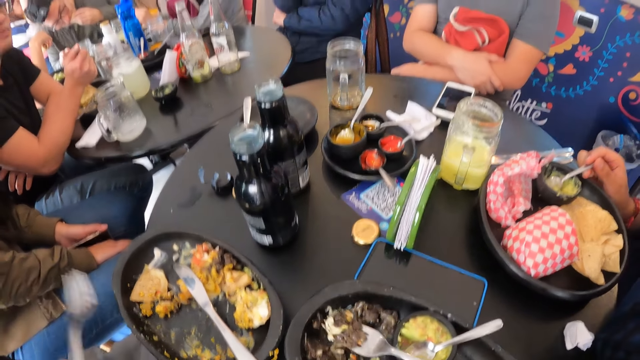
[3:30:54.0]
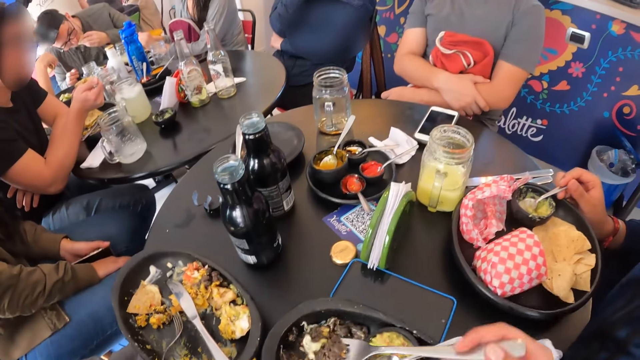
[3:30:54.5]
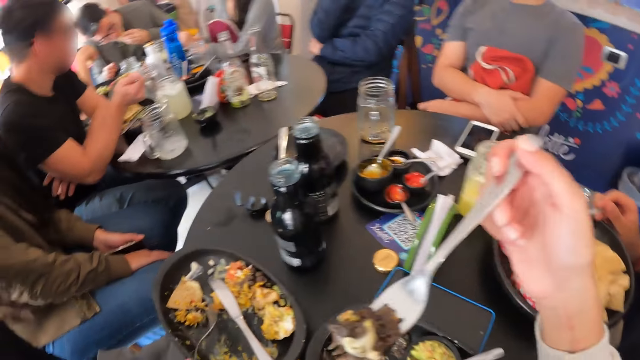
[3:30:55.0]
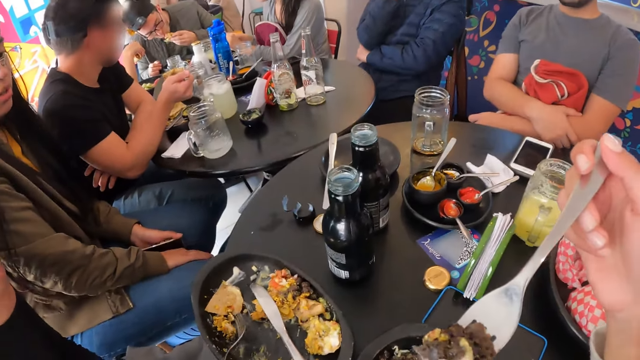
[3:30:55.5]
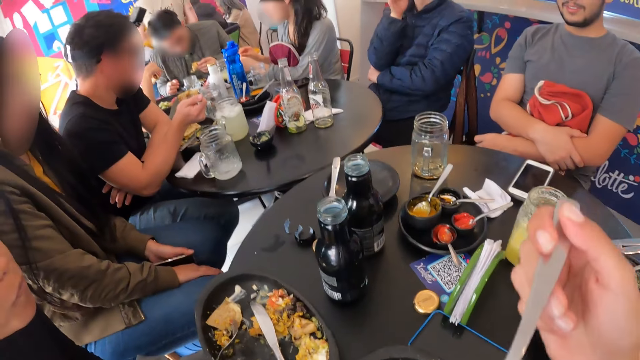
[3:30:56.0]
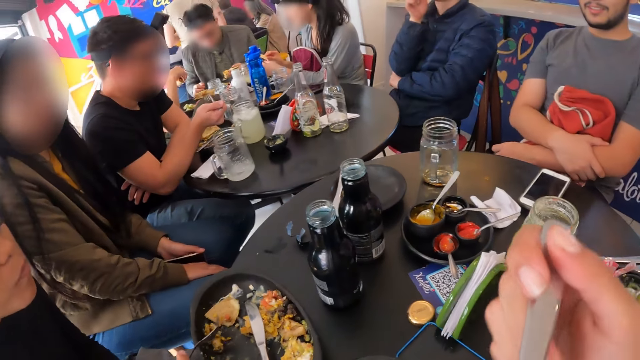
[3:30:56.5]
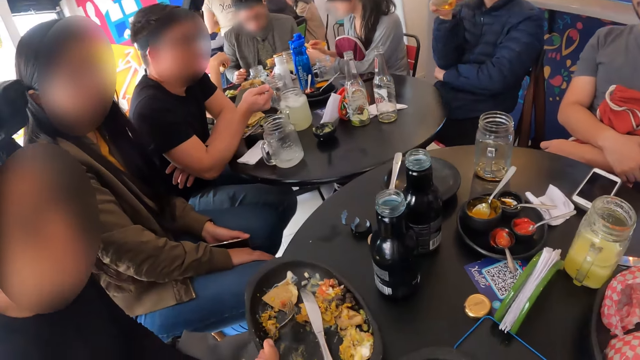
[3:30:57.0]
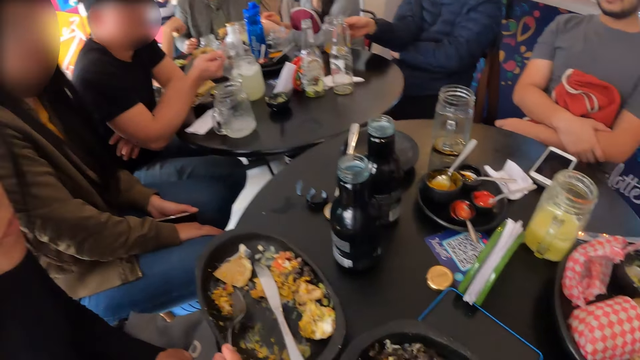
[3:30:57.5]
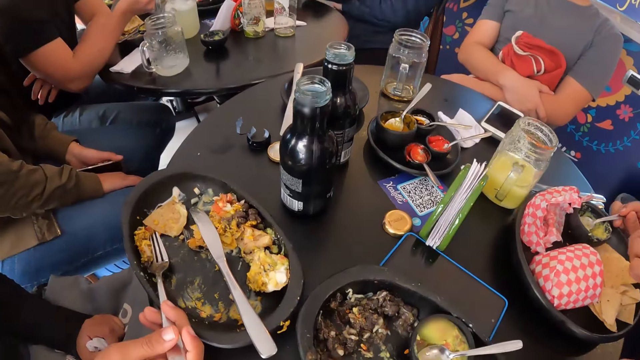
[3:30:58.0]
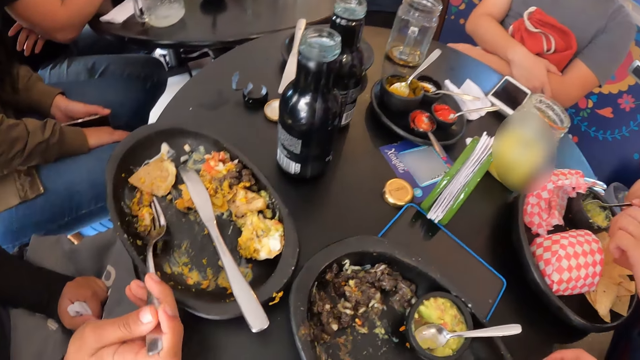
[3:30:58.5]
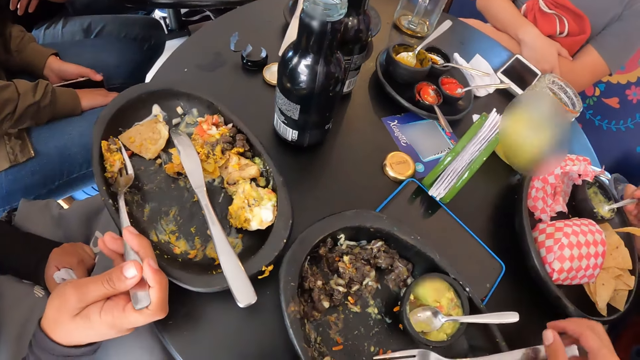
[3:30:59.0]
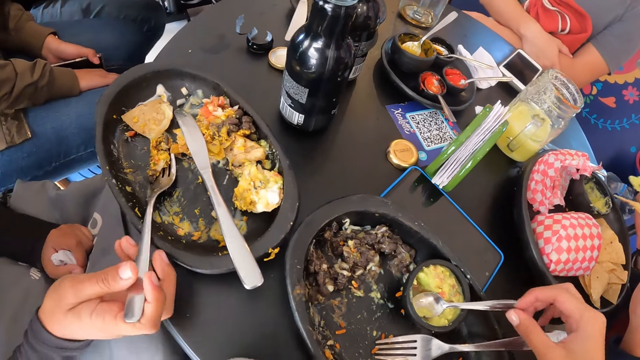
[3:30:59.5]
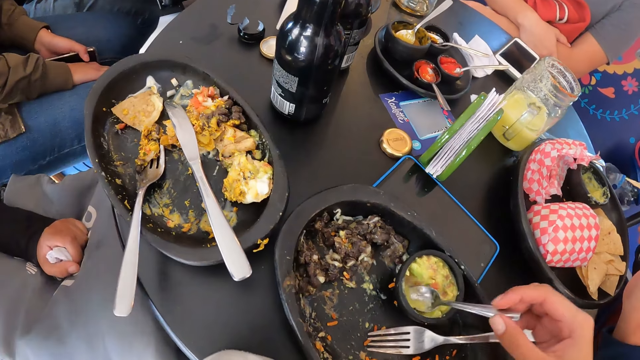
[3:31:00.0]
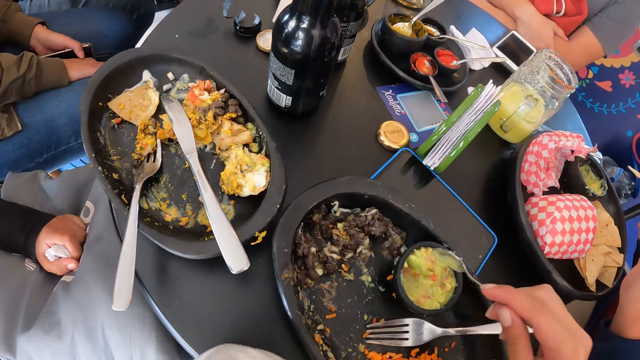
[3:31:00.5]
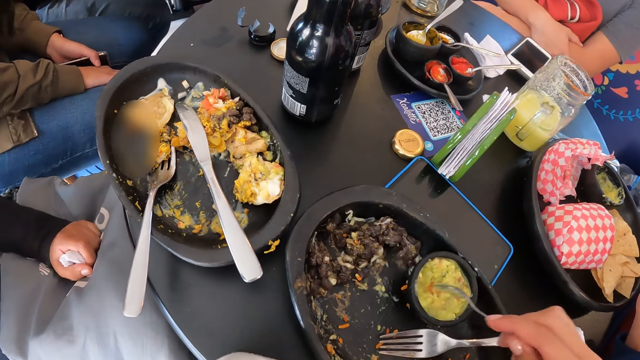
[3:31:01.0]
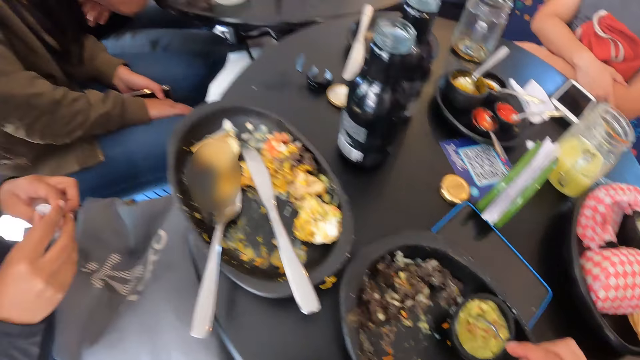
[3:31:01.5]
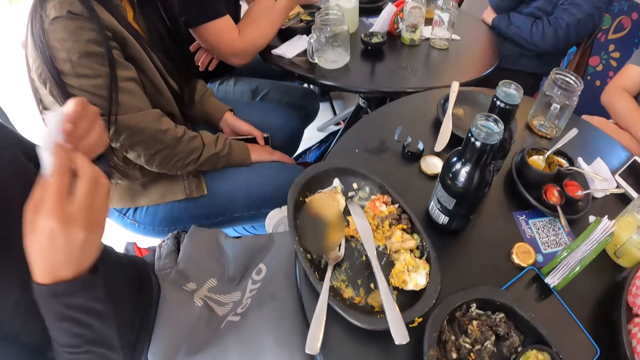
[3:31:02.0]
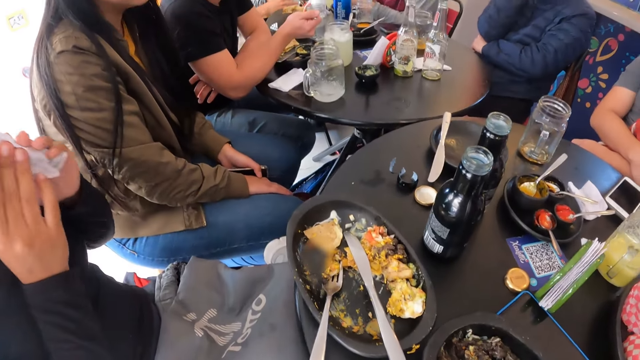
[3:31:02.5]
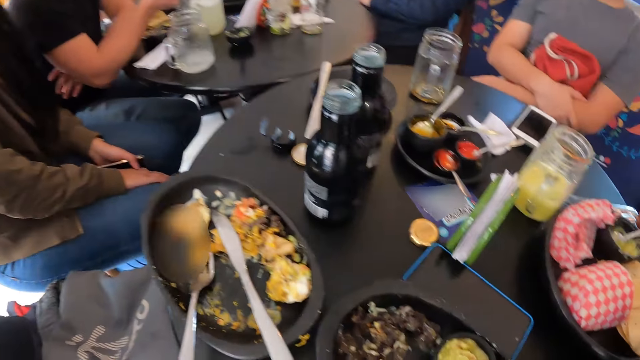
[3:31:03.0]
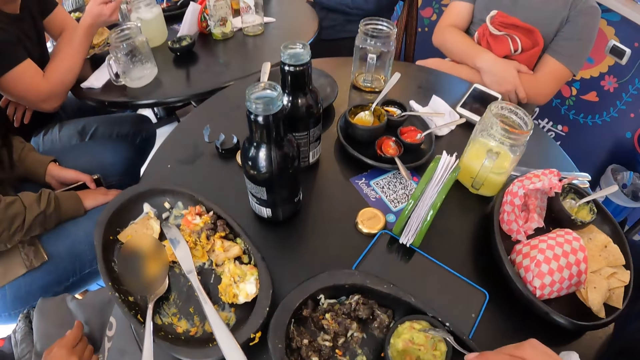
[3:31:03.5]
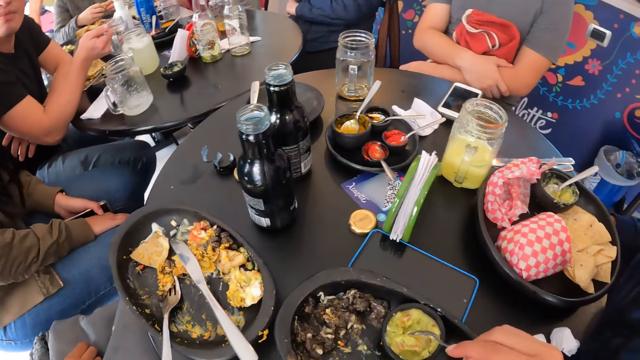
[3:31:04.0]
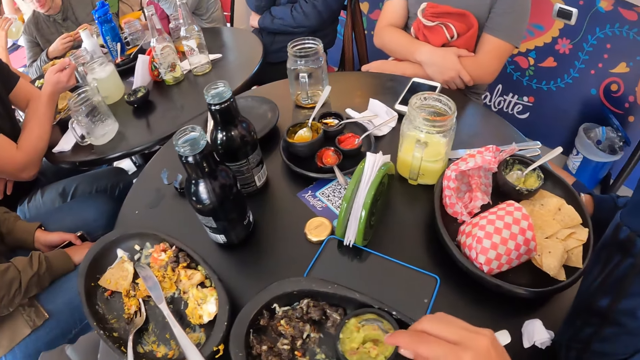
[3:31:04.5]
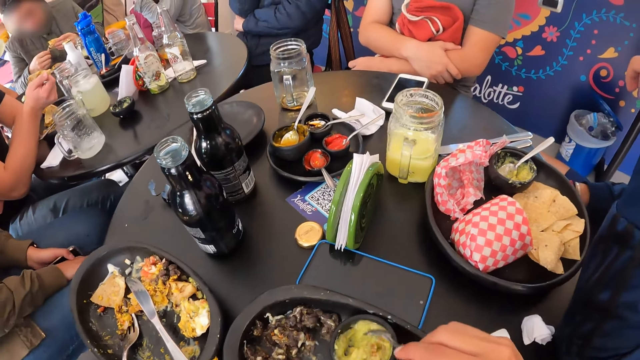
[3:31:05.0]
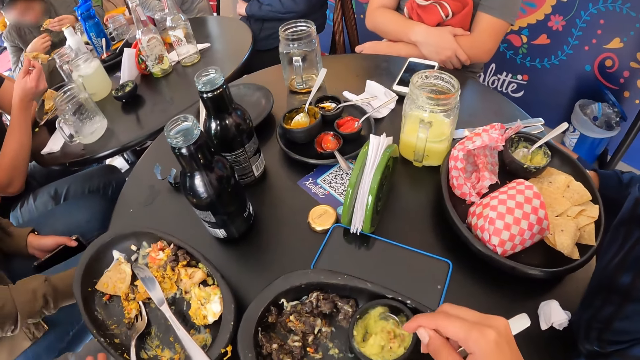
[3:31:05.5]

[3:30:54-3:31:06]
The camera wearer eats the piece of meat from the bowl on the table with a fork in his right hand. The woman eats the food. The camera wearer holds a spoon with his right hand. He mixes salad in the small bowl with the spoon in his right hand. He takes the food from the bowl. The woman cleans her mouth with a serviette in both hands.

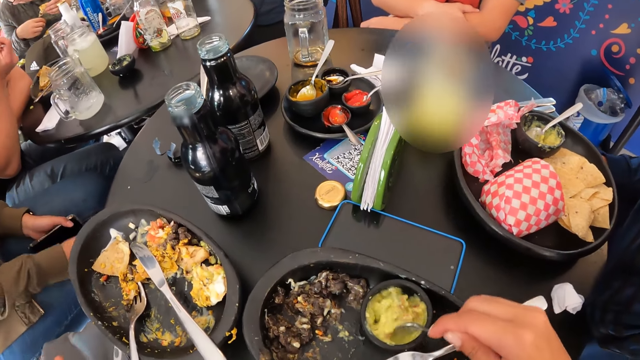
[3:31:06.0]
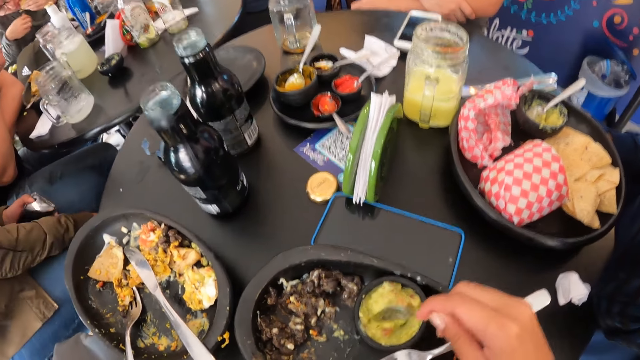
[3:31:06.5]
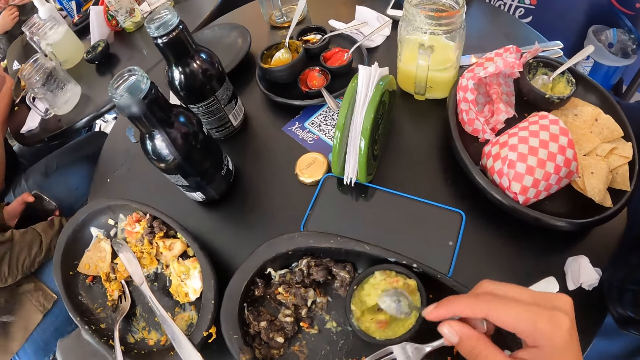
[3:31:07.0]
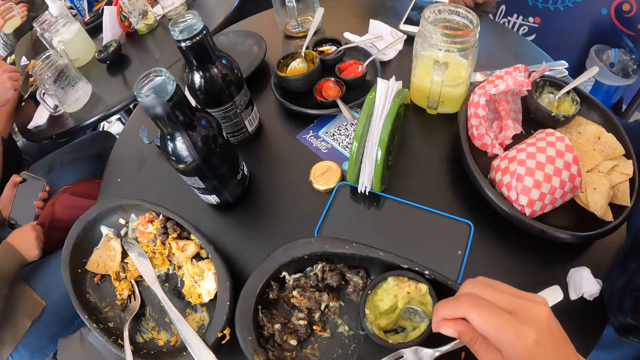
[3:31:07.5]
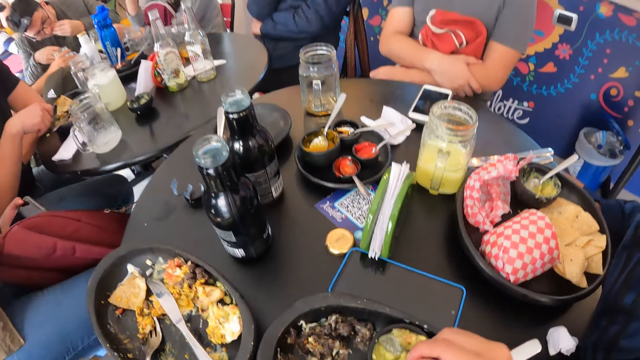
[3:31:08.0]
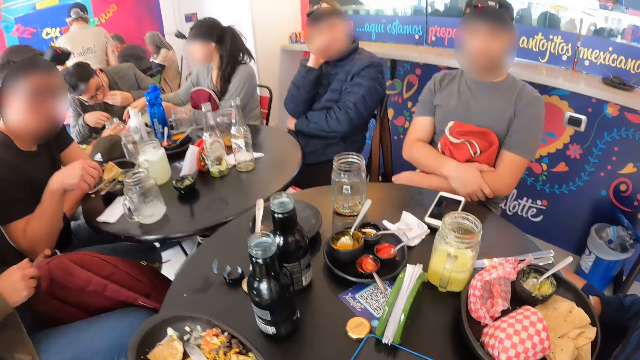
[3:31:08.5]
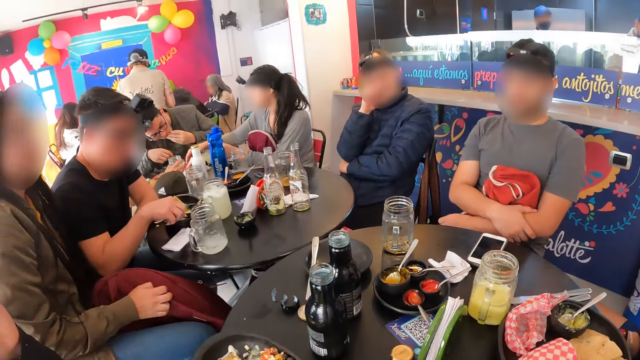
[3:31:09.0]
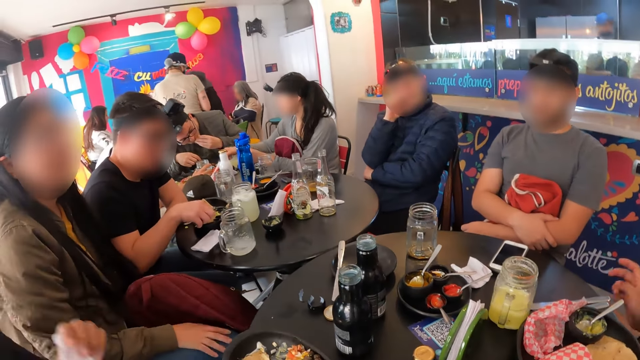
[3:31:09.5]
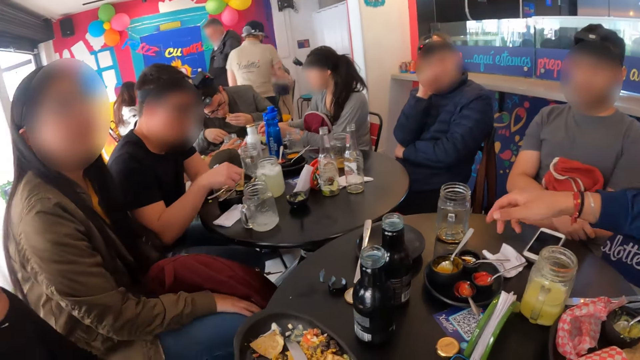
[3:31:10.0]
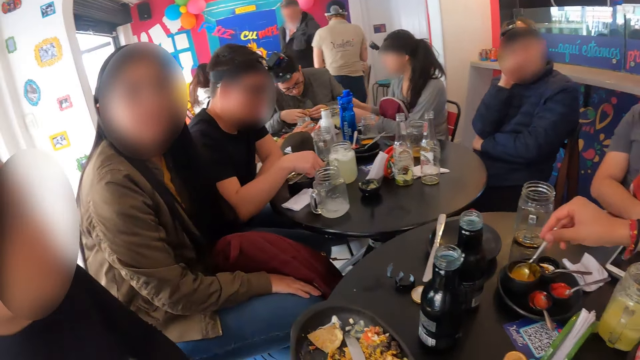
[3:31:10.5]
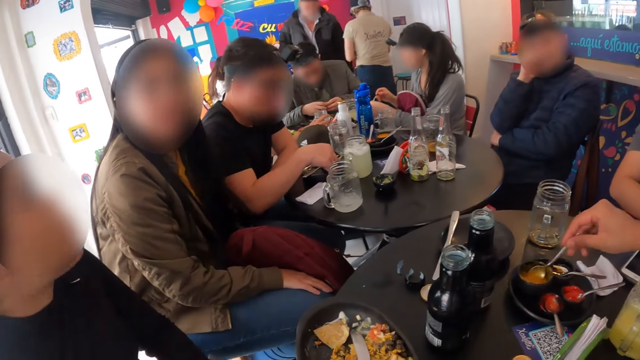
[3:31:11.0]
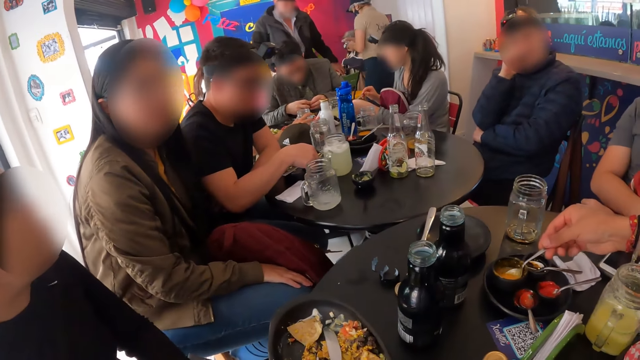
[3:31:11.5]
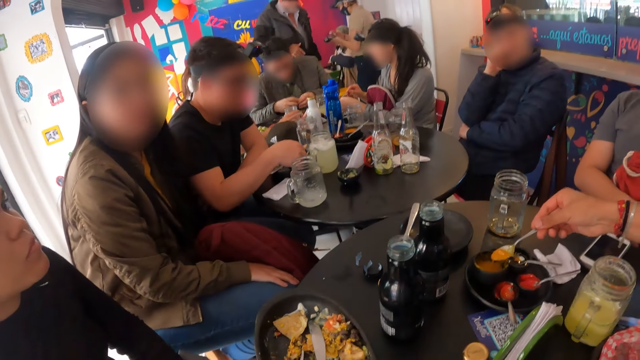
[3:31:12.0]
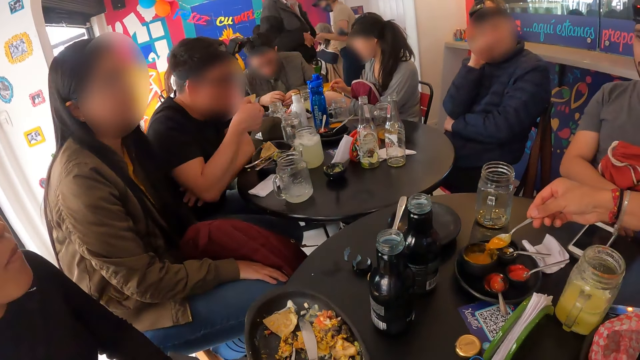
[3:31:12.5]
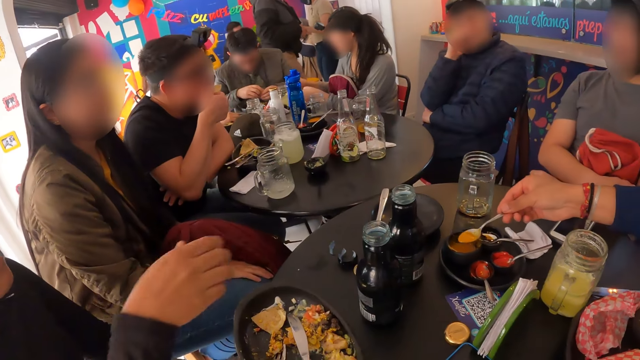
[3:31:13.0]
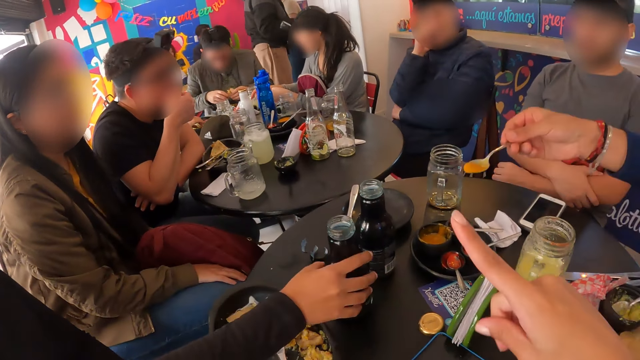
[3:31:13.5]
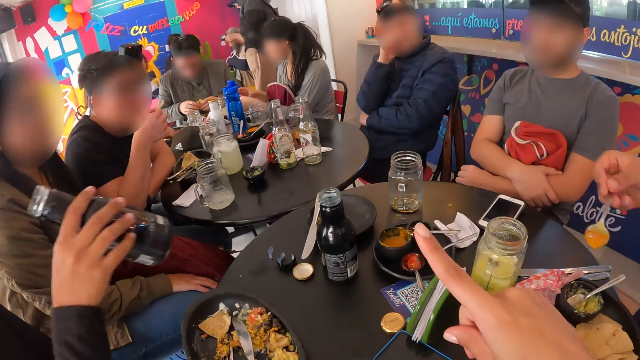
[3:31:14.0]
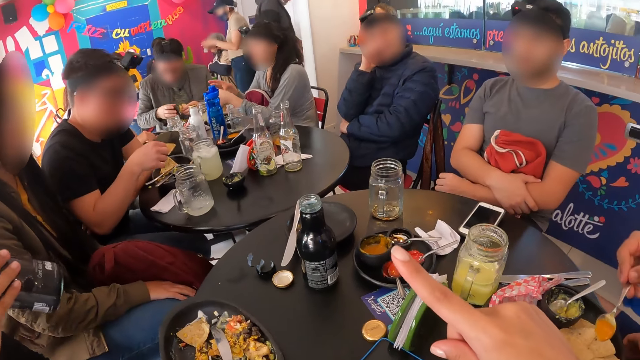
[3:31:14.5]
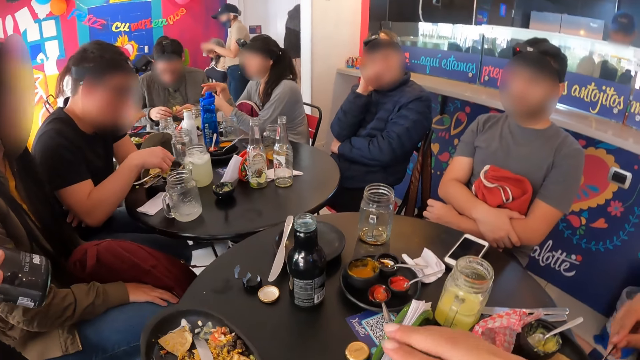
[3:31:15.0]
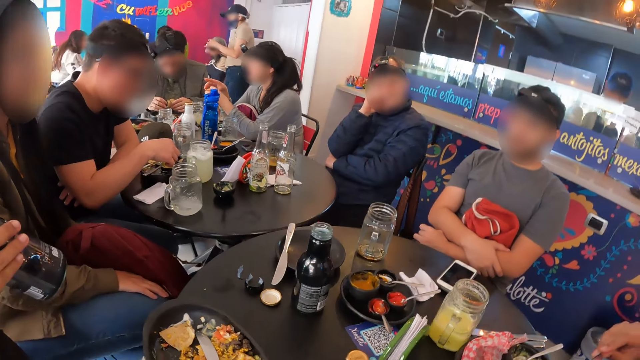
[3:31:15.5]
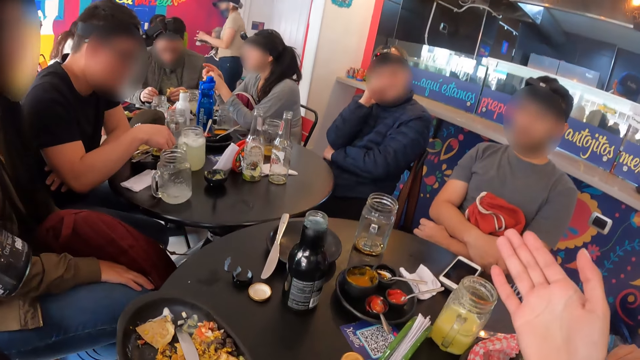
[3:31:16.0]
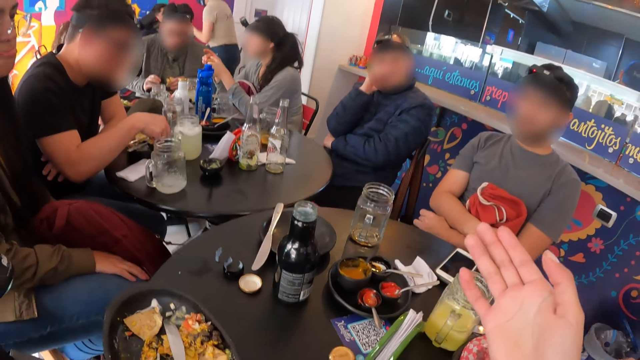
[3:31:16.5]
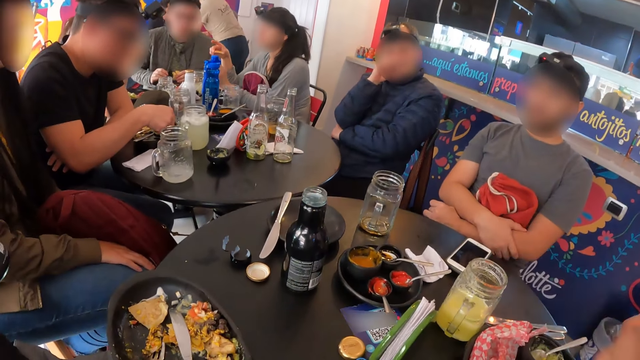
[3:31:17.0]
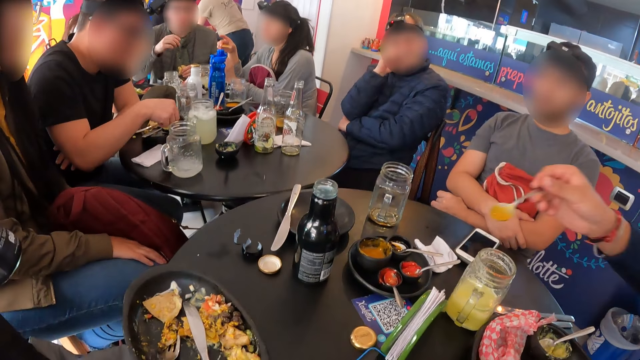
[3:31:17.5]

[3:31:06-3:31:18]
A person takes the bag from the floor. Another person takes the sauce with a spoon. A woman takes the bottle of beverage from the table with her right hand. The woman drinks from the bottle of beverage with her right hand. The camera wearer points at something on the table.
